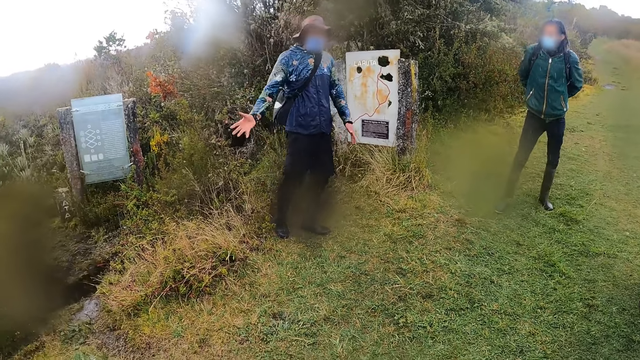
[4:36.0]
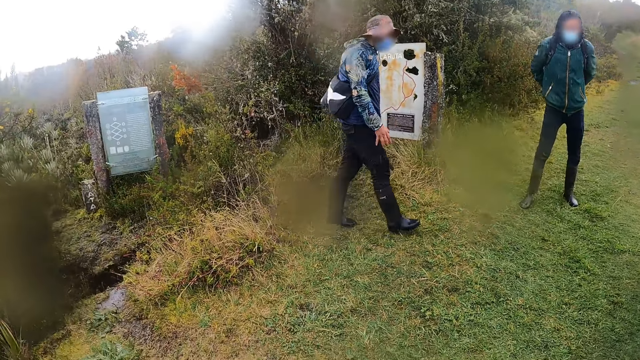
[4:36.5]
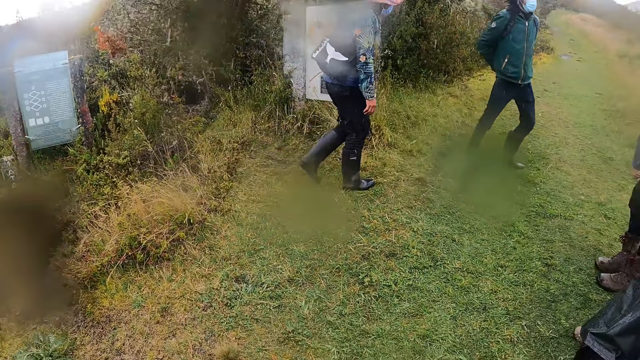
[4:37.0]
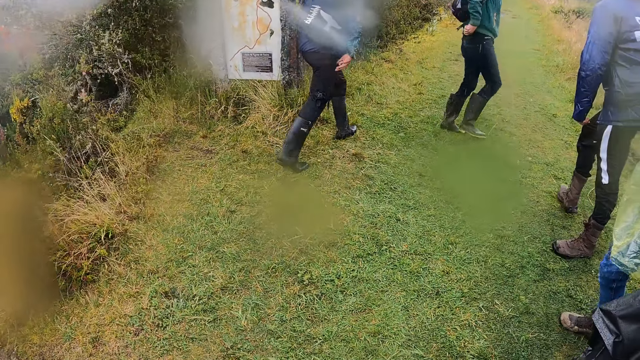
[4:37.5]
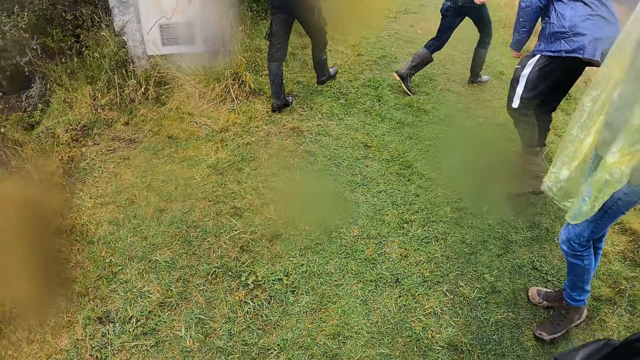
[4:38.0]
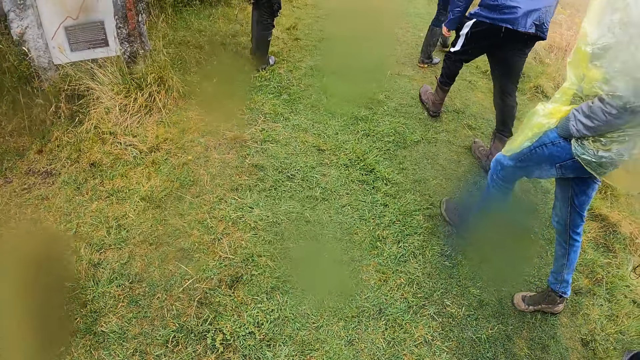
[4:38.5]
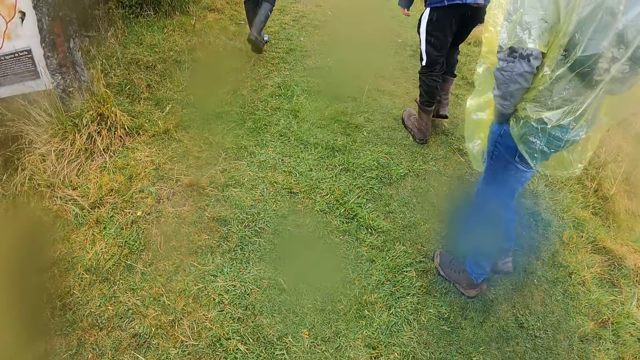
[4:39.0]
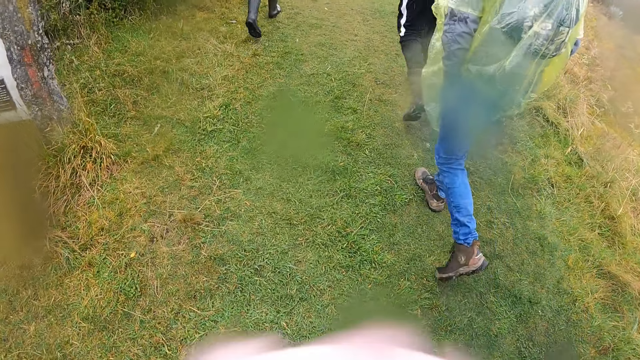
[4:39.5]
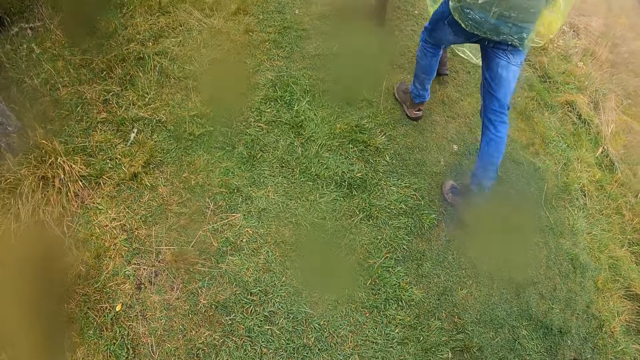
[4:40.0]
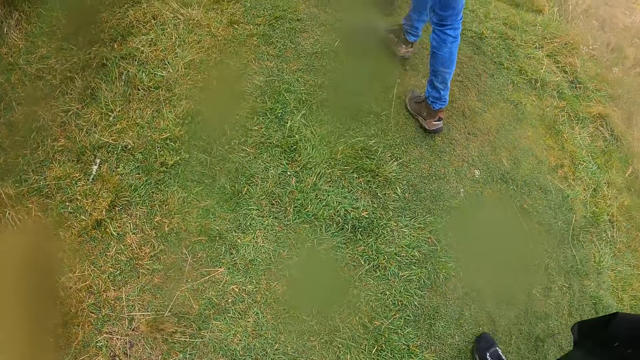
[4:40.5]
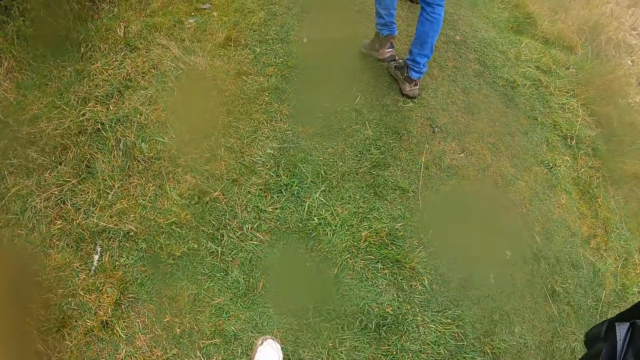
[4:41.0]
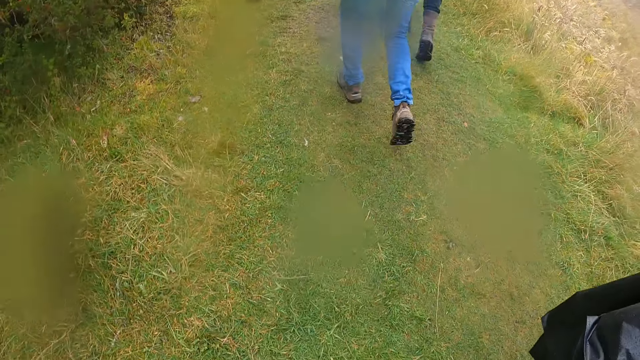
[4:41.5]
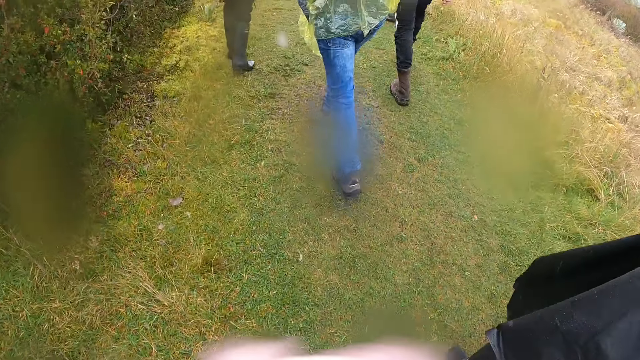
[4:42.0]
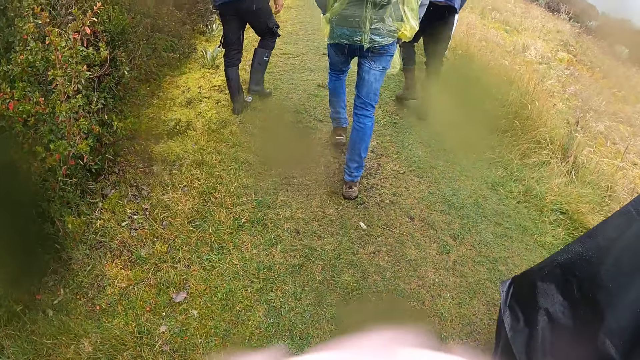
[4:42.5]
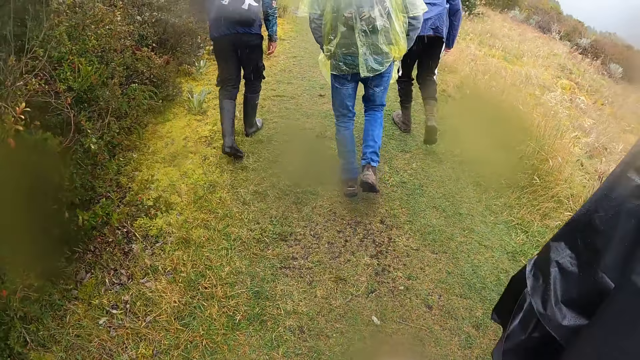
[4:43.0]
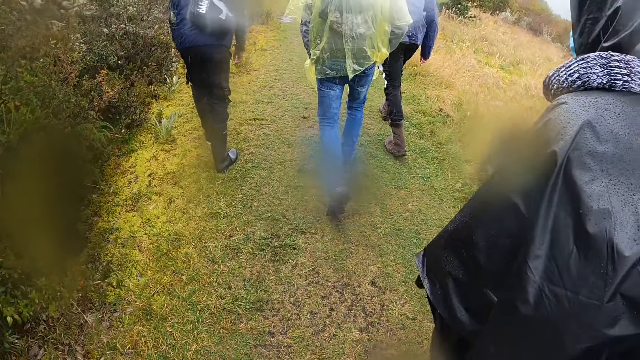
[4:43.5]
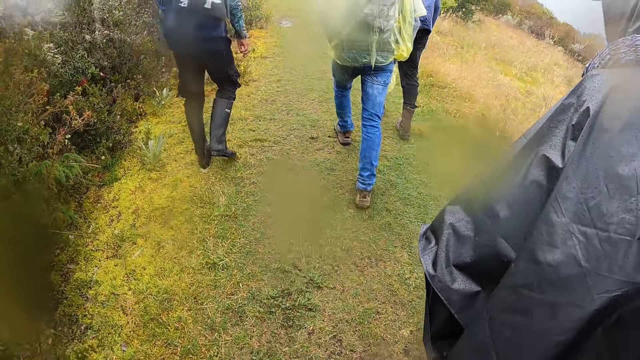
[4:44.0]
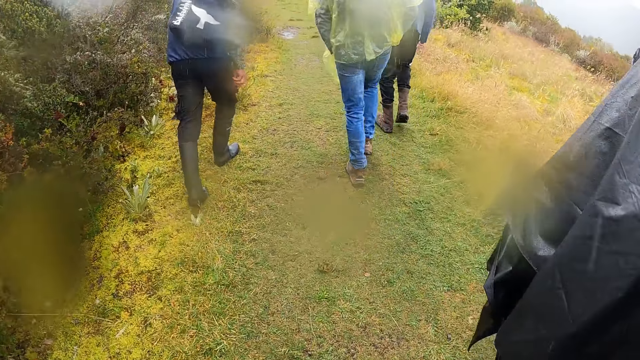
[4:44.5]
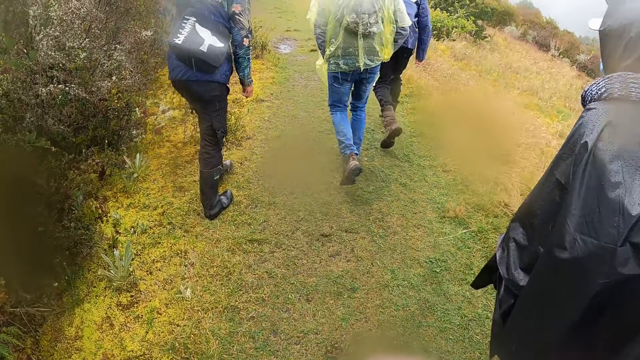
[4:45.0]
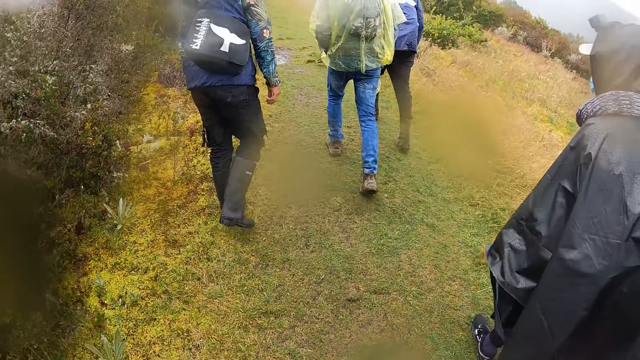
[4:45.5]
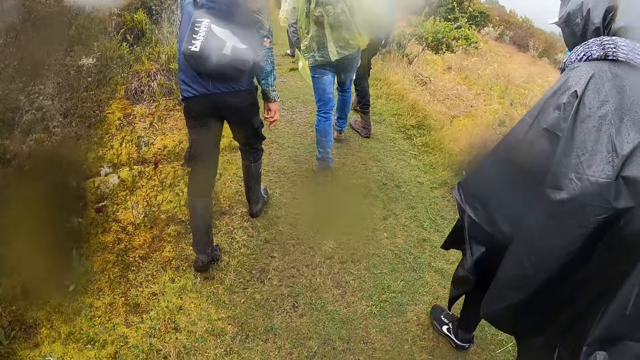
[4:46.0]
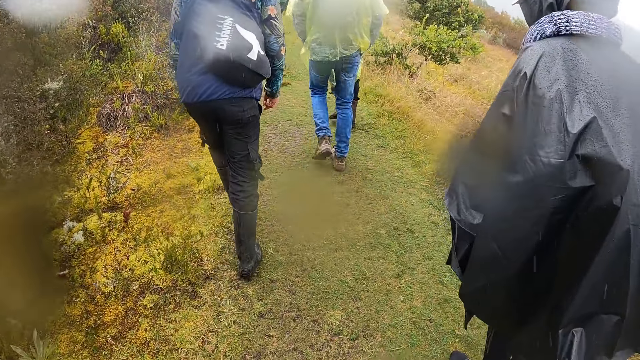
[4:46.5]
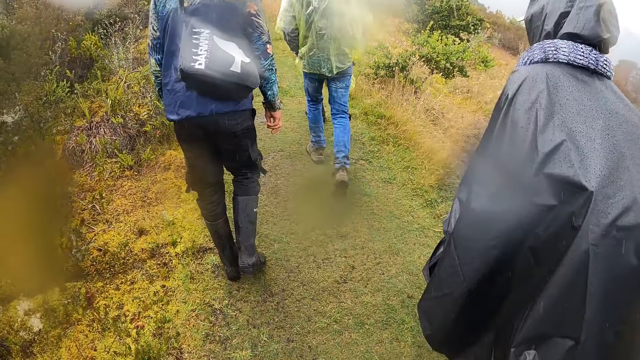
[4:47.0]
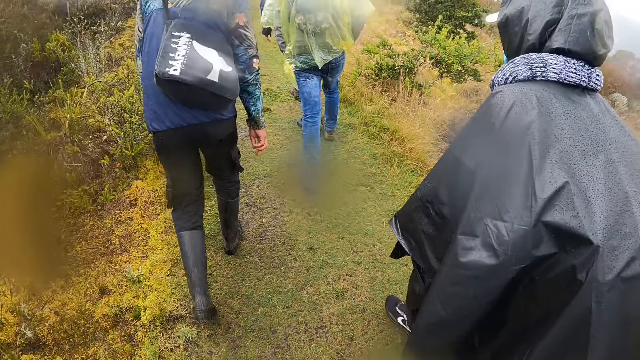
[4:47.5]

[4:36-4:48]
The man walks on the pathway with the group of people. The camera wearer walks on the pathway with the group of people.

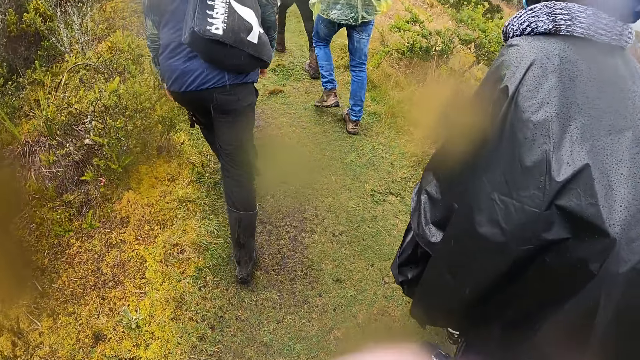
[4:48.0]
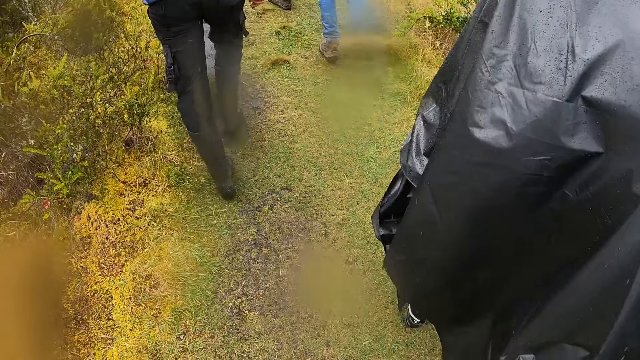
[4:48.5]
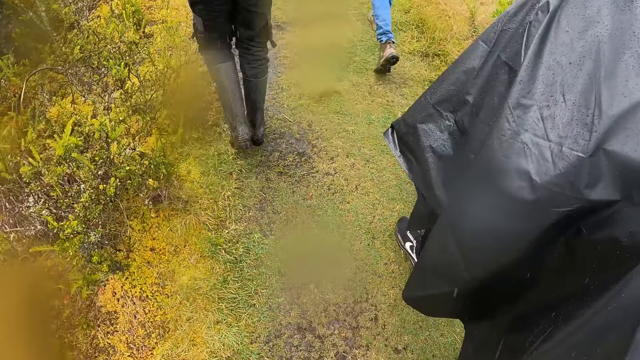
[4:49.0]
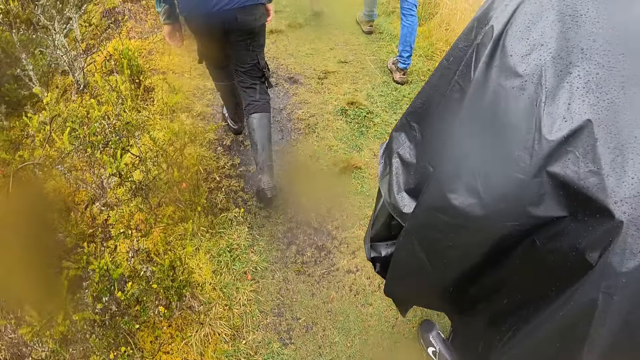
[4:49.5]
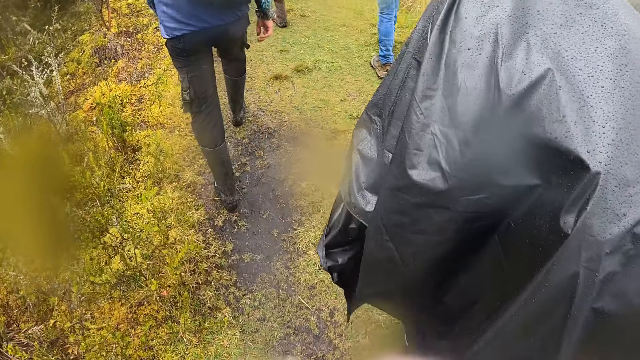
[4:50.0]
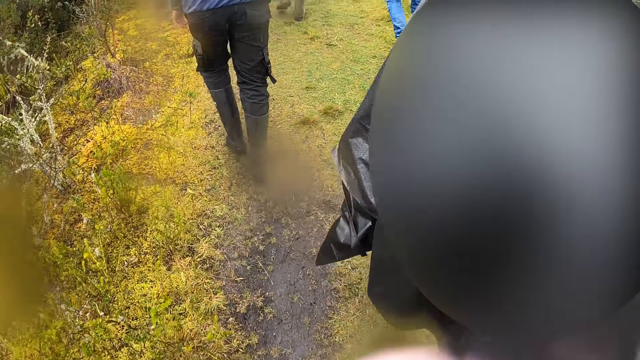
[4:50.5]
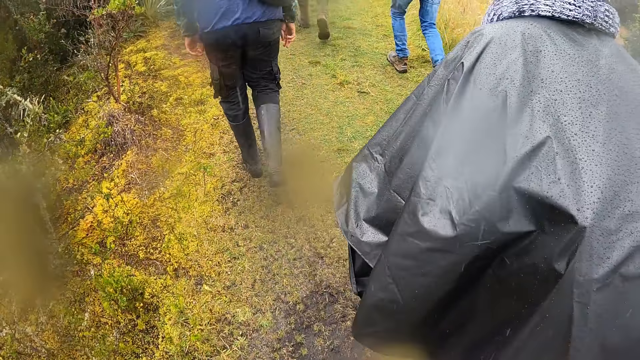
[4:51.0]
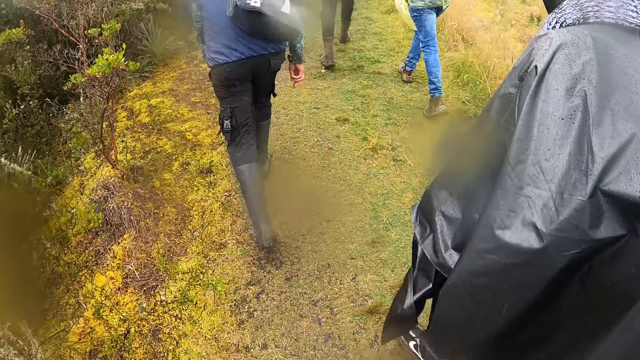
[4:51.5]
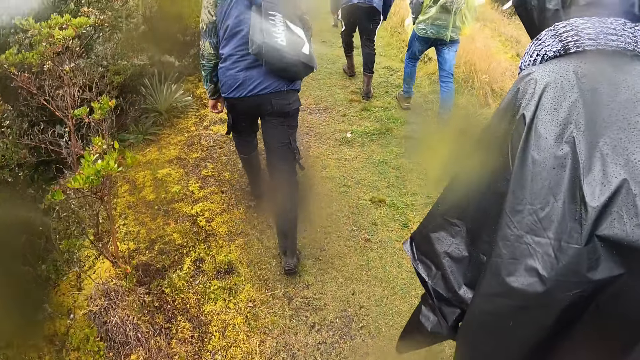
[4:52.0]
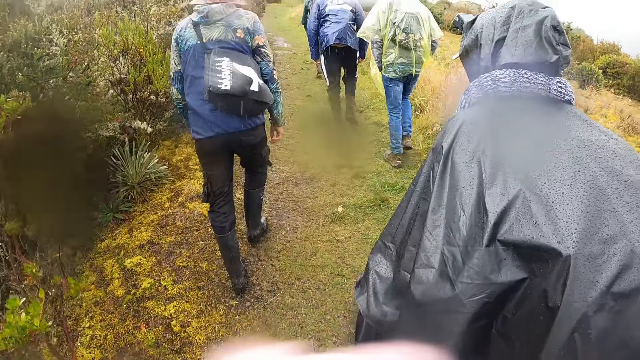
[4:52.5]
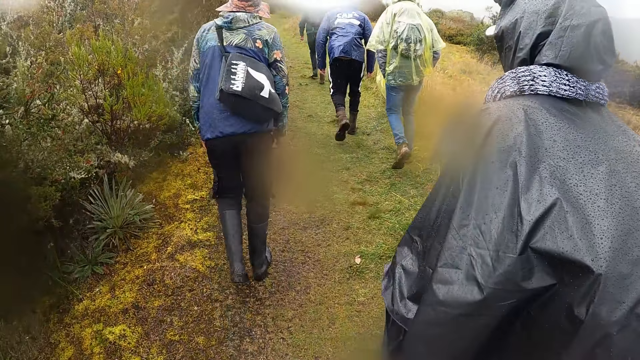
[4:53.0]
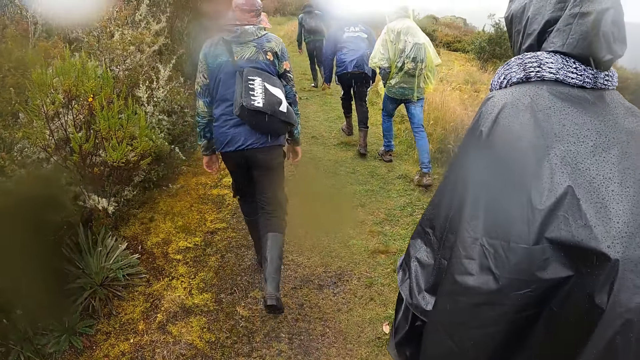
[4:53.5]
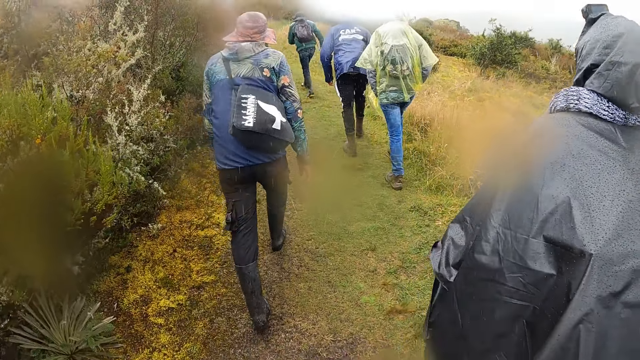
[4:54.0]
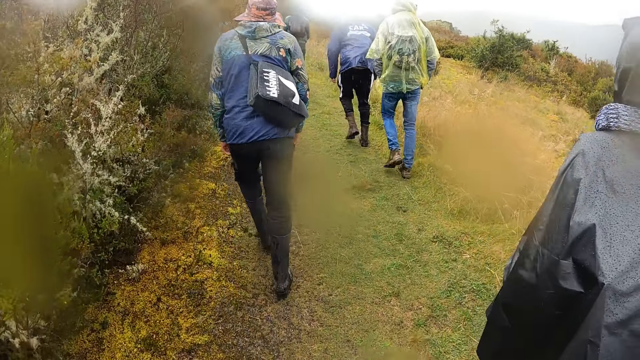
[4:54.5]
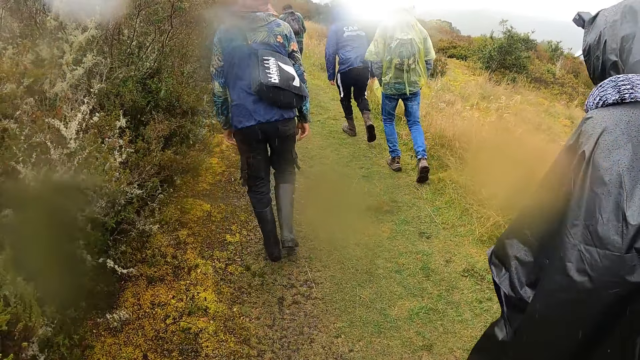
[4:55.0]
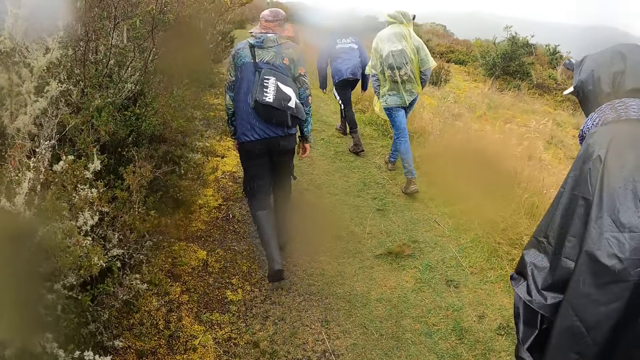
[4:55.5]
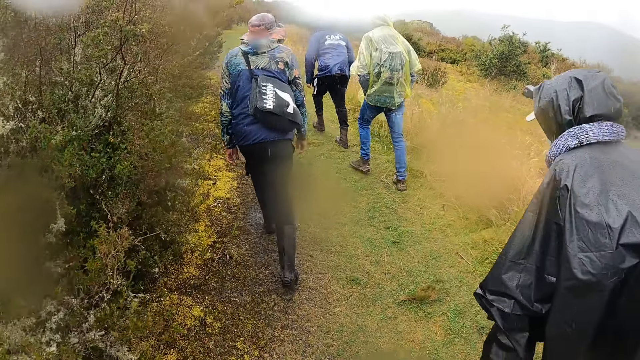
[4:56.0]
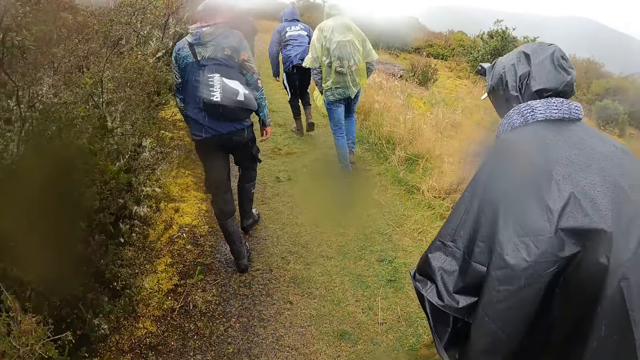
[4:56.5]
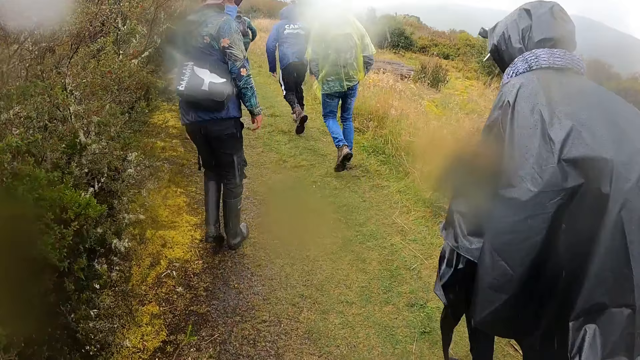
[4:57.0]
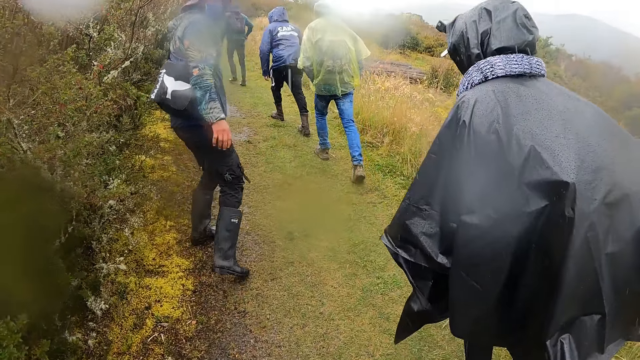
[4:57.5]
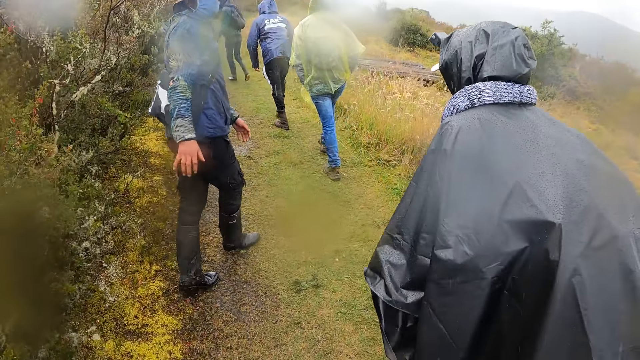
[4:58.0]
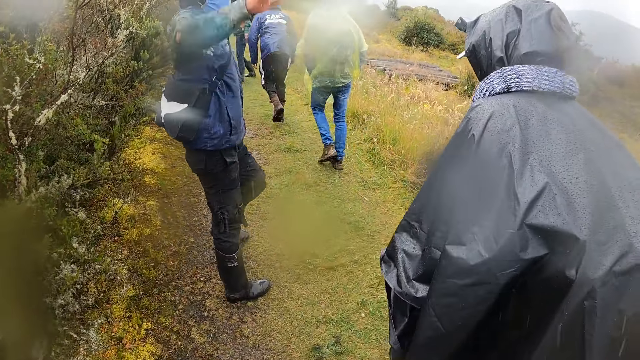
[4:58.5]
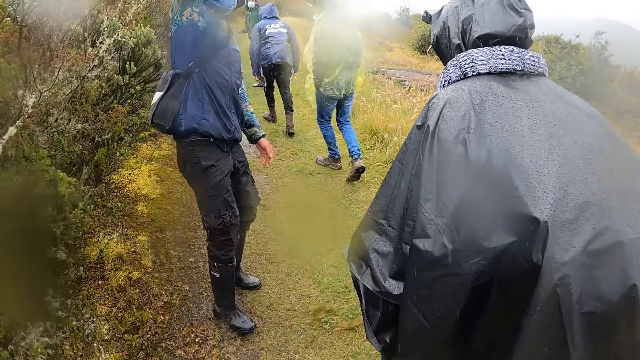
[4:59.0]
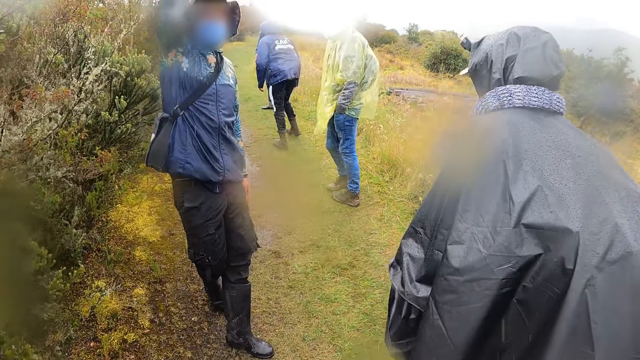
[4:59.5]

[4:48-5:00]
The man looks back. The man forms a stop sign with his right hand and lifts his right hand up.
